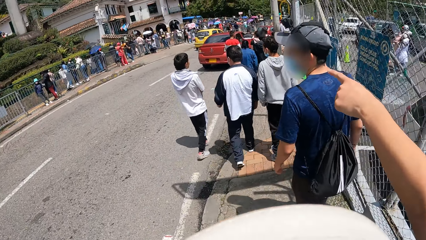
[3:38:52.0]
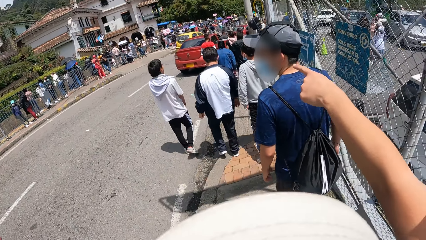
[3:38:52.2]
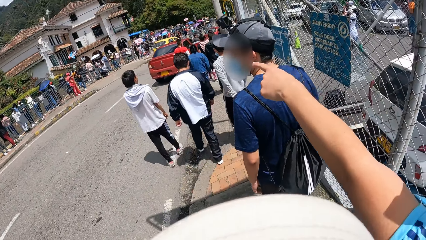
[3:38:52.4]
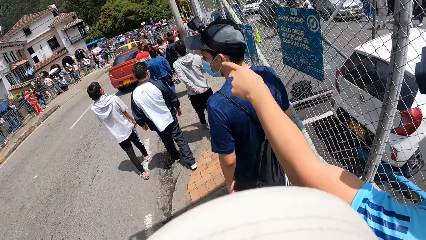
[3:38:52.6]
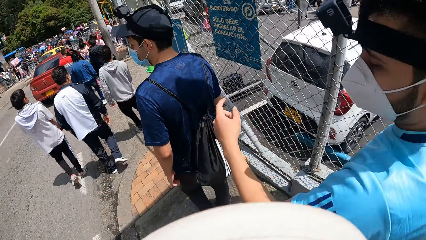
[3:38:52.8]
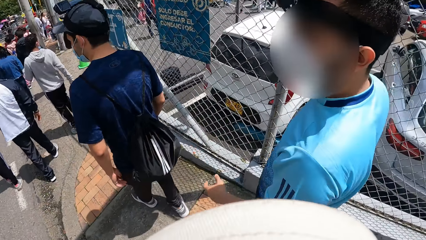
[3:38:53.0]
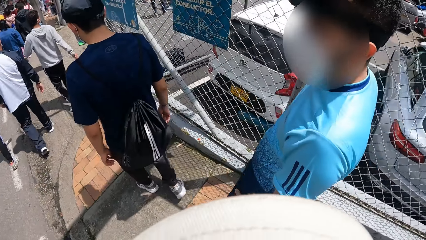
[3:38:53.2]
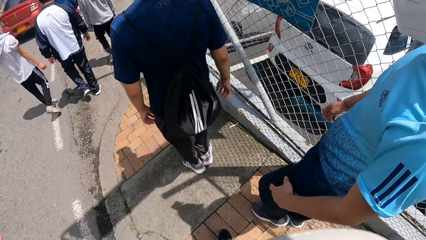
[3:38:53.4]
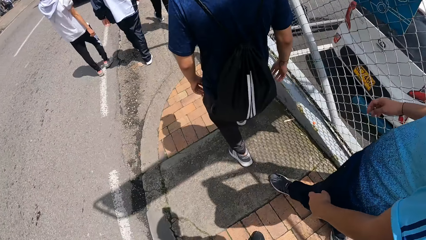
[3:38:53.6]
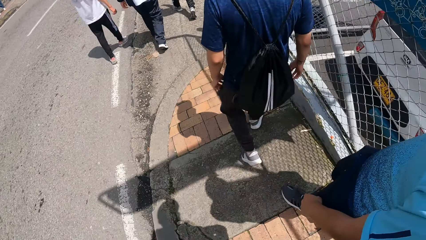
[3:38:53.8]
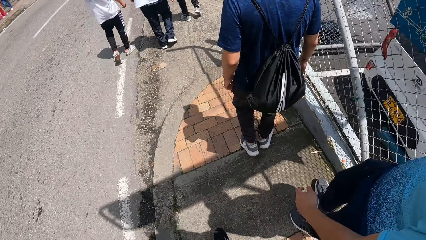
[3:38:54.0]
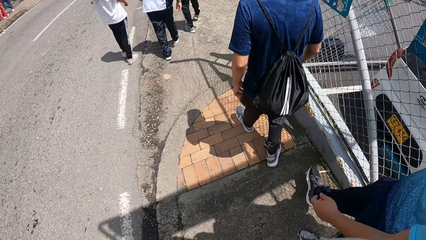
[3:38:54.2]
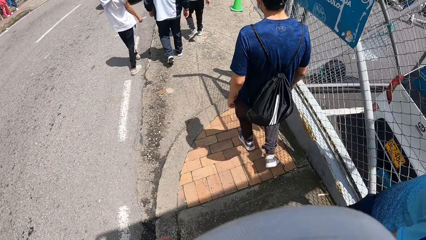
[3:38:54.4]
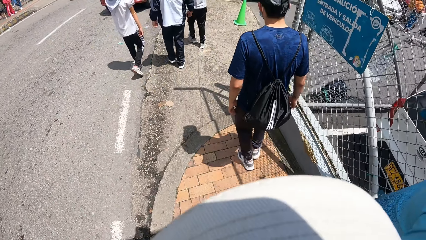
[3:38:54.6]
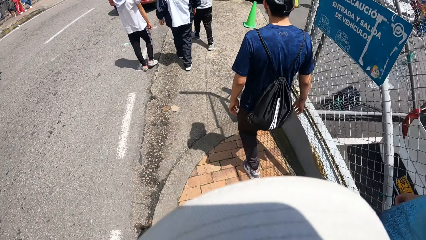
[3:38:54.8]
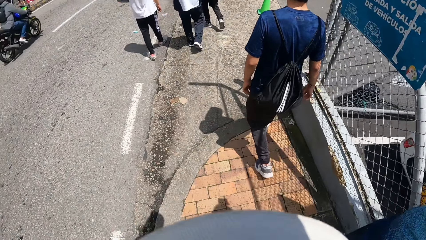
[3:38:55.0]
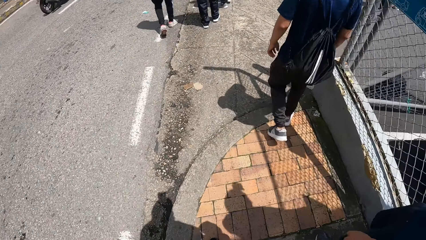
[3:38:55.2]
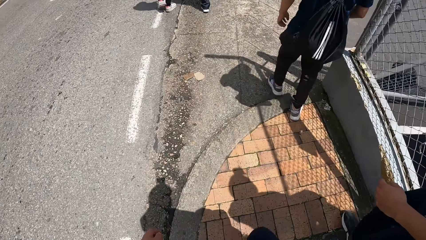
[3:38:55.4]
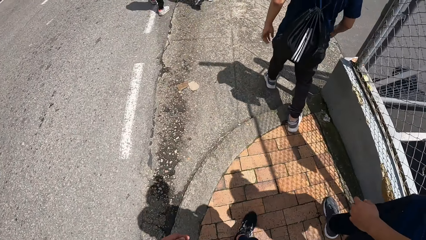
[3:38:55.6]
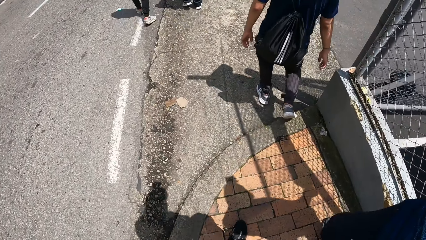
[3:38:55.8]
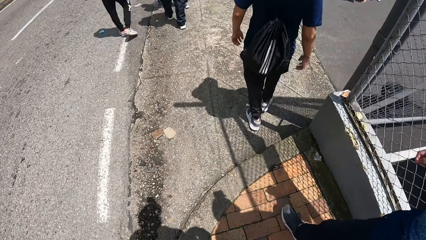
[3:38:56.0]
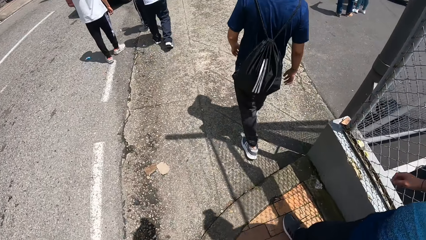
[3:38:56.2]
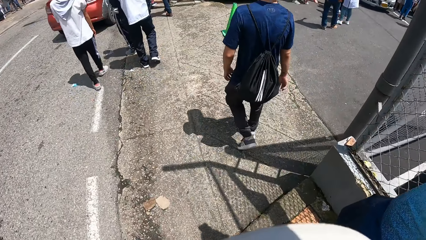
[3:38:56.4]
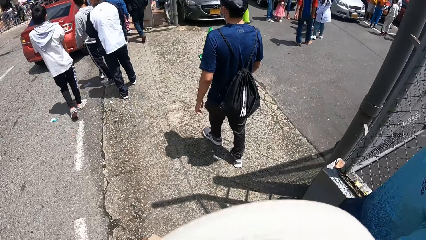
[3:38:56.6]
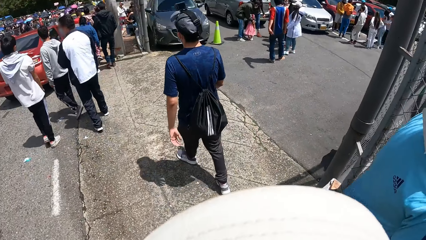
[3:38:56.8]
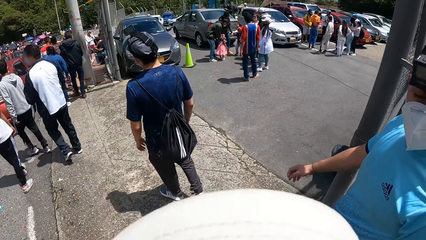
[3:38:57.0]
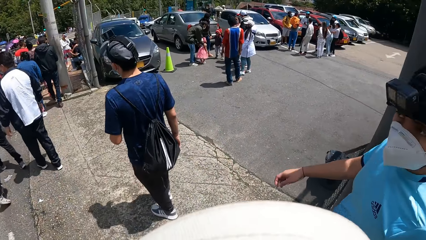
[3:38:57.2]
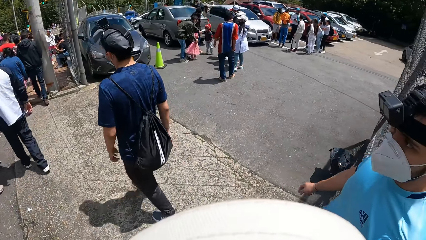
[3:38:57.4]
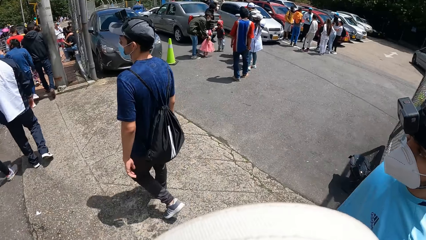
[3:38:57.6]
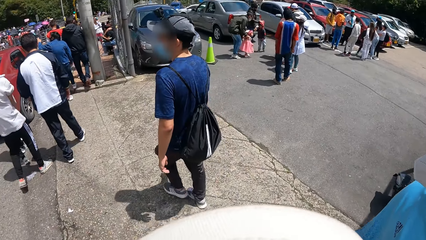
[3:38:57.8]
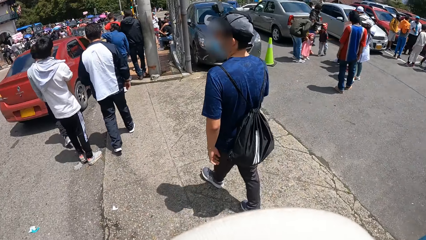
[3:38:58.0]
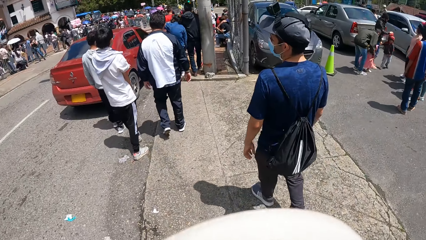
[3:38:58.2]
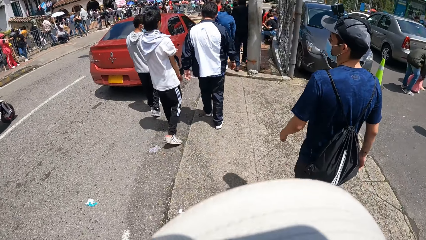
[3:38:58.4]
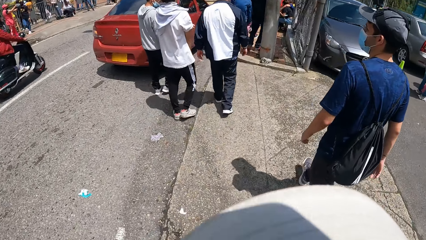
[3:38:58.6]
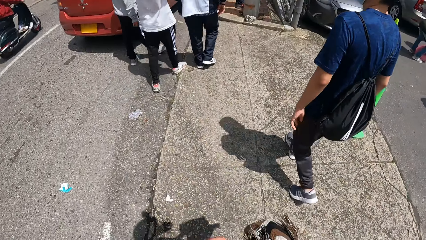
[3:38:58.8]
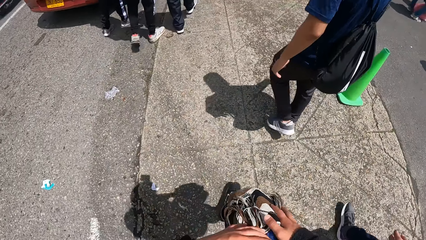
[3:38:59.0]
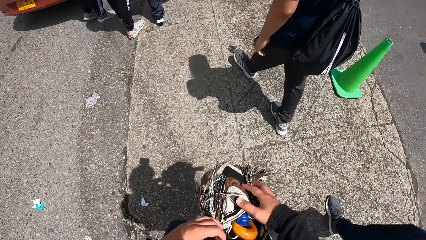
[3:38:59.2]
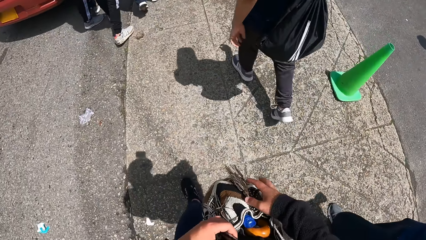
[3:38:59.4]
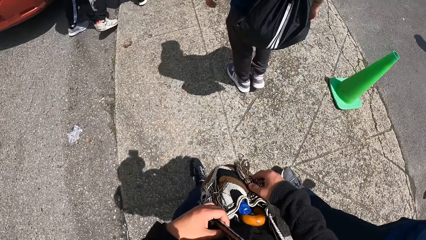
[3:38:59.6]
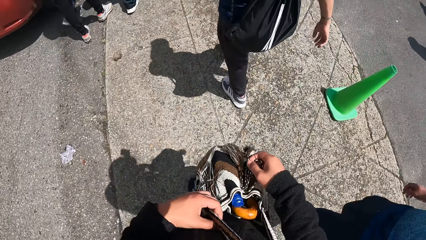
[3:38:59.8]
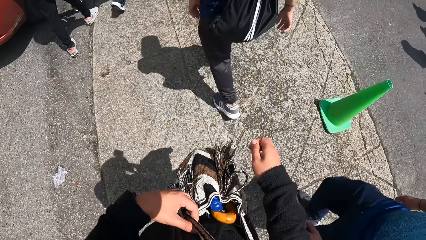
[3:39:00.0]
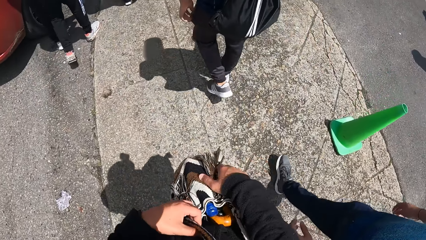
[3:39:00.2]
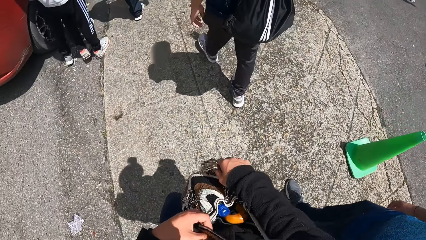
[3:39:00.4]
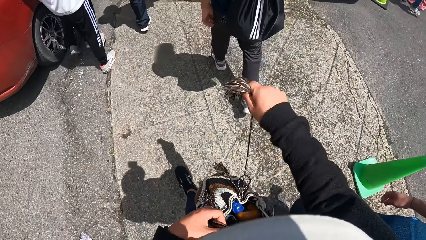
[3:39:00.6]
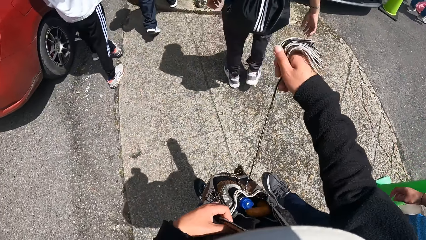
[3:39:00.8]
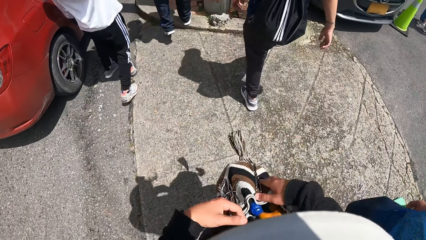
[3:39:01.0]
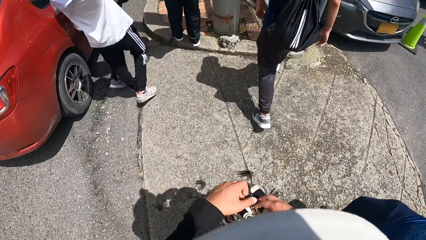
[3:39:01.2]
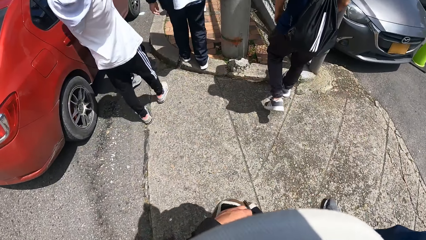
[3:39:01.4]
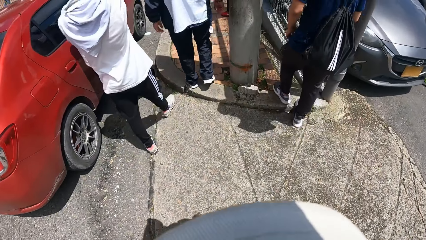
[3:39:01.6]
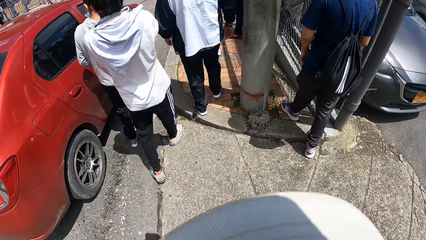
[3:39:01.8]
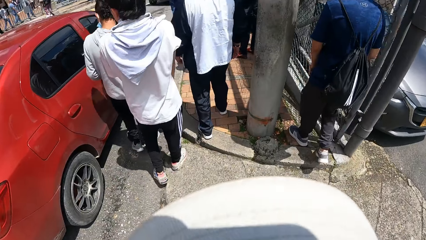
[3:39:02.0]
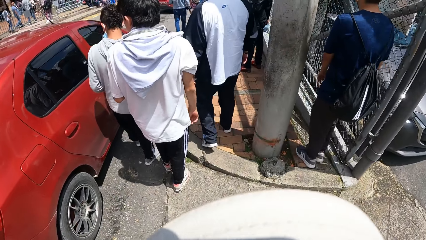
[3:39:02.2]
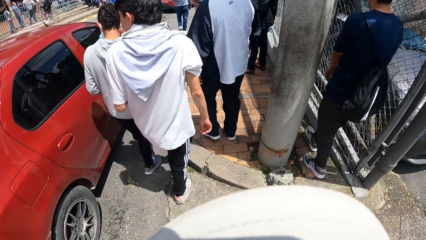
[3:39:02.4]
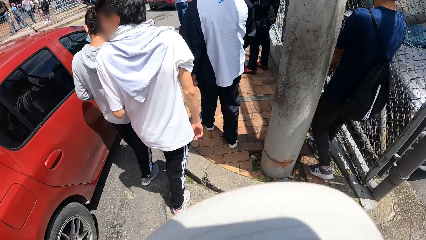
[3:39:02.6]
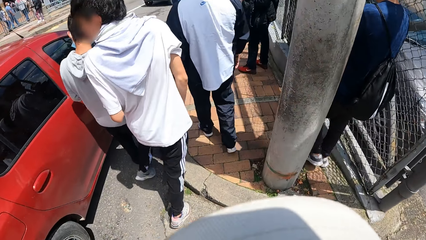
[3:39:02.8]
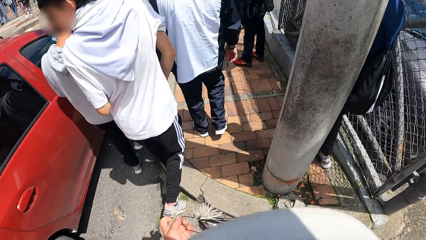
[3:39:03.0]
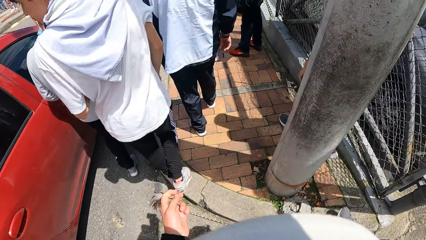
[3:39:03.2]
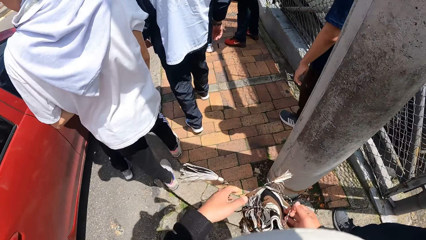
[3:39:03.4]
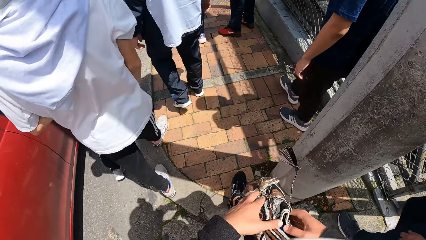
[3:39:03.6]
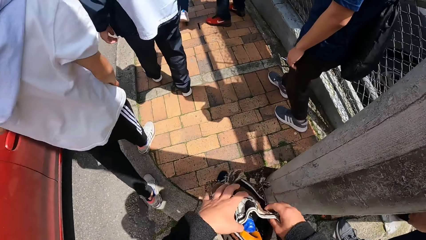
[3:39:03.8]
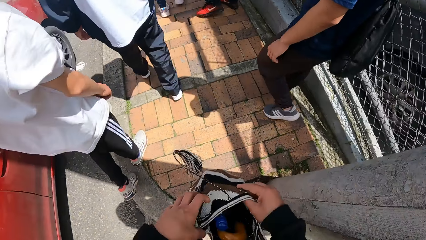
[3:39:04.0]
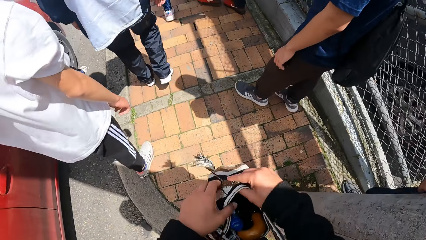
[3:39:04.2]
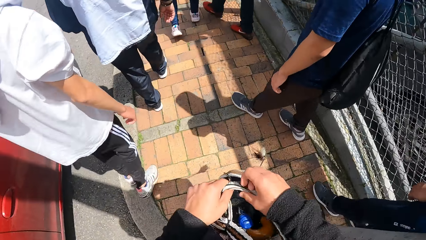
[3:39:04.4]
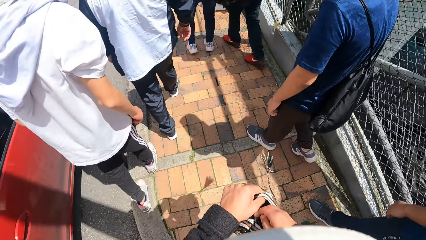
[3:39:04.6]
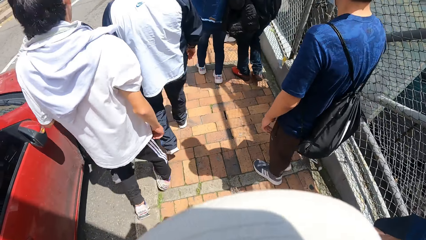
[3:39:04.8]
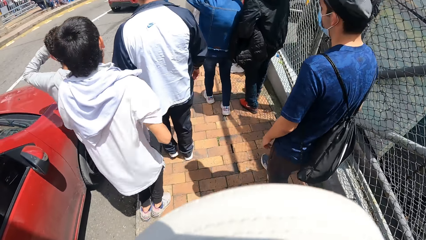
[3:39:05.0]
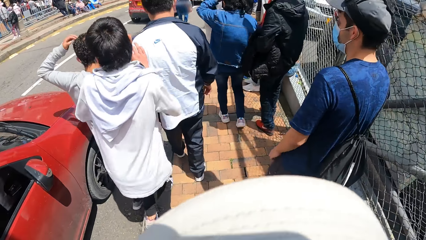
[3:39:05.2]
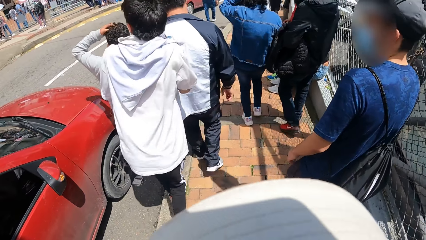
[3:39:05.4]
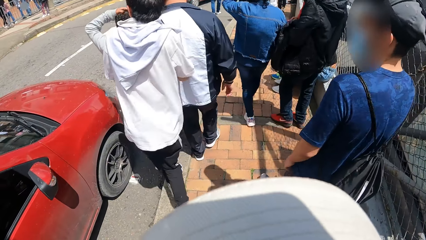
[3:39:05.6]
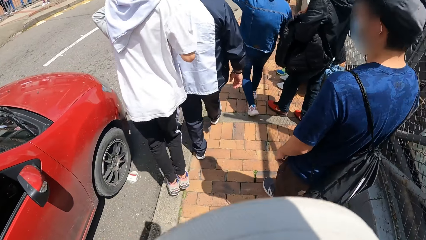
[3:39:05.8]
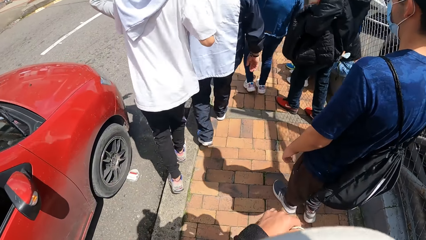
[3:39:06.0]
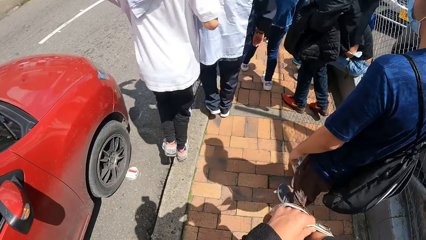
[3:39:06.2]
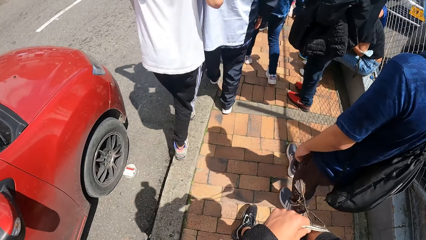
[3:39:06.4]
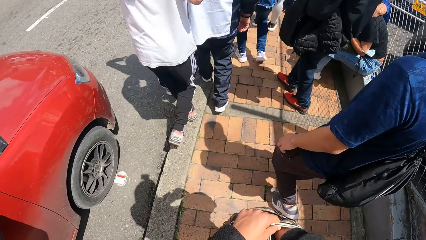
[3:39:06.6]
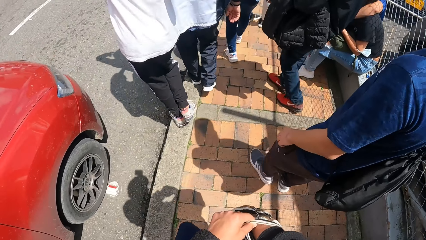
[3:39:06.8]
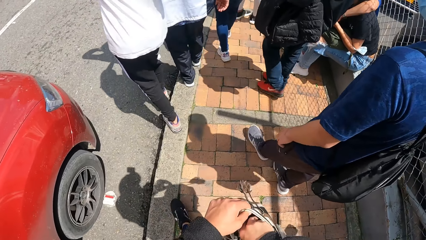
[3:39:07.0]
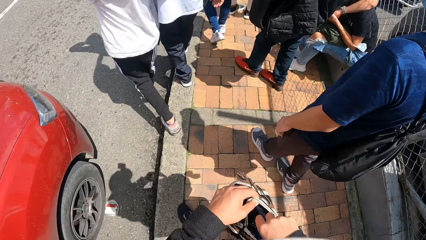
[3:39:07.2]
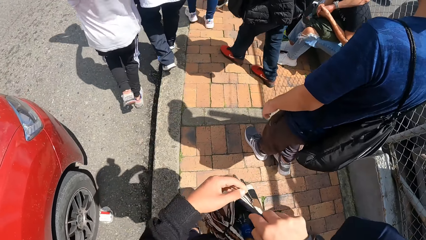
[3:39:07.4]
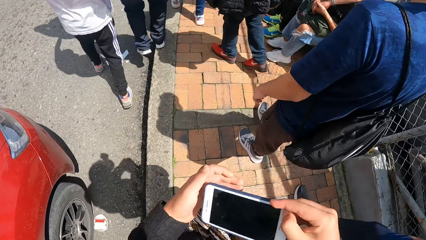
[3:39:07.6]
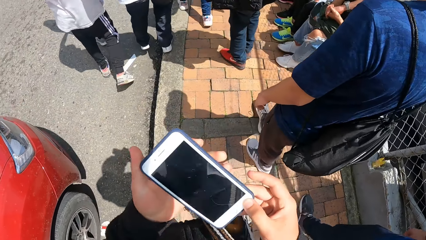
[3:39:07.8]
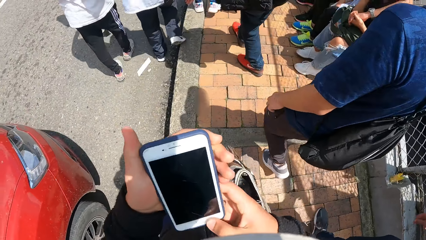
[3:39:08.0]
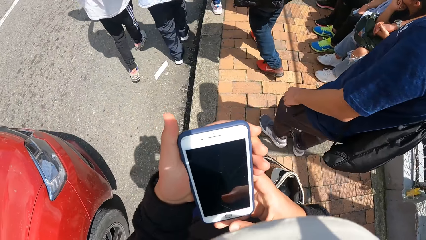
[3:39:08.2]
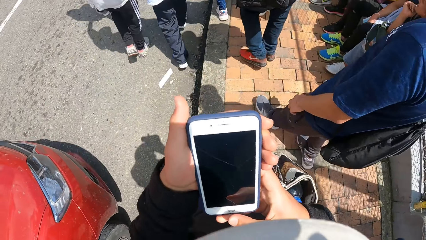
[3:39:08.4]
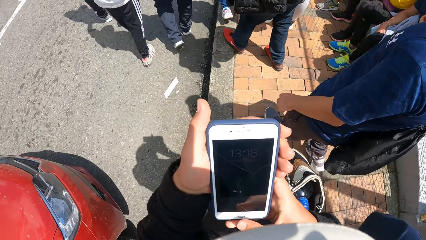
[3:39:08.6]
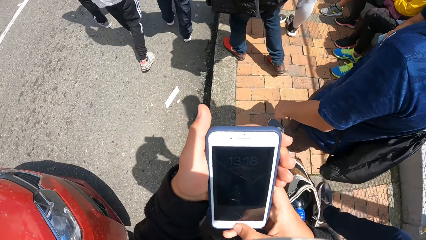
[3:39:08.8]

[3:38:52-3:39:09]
The camera wearer walks. He unties a bag with his right hand and opens the bag with both hands. He walks. He brings out a phone from the bag with his right hand.
